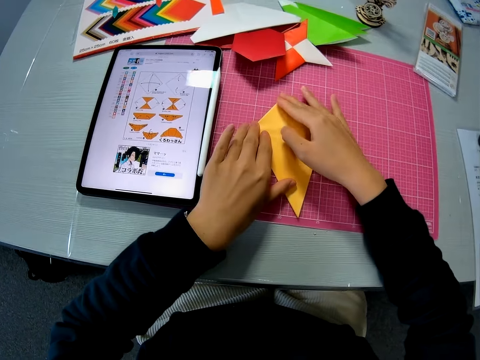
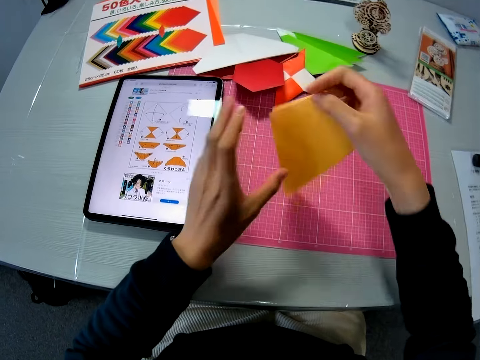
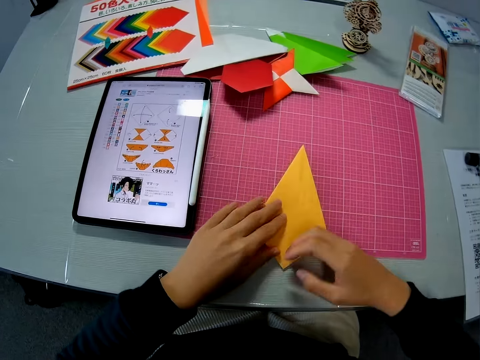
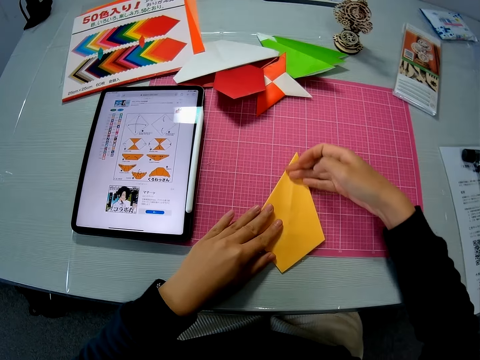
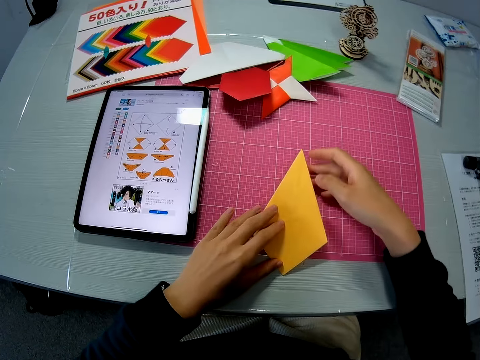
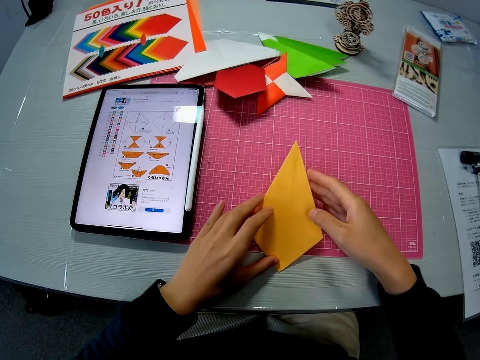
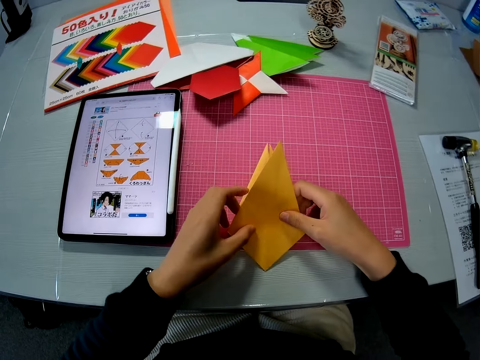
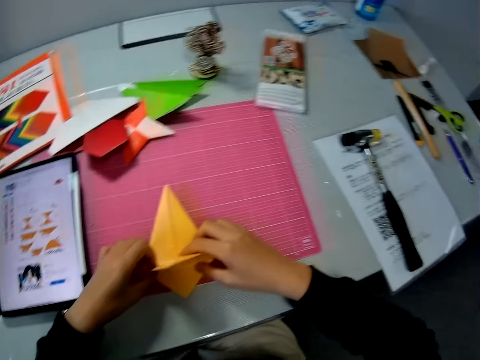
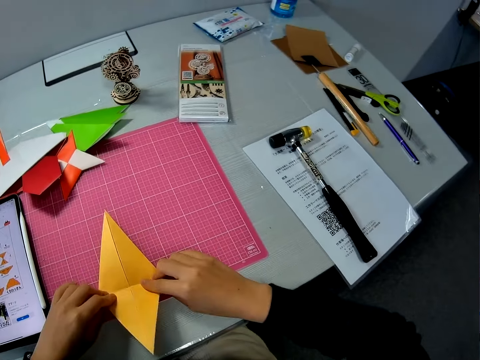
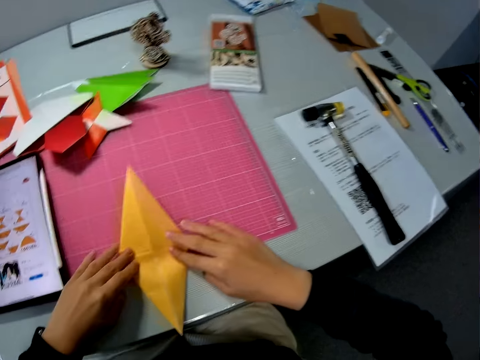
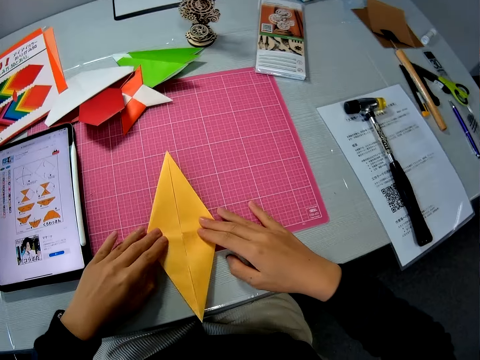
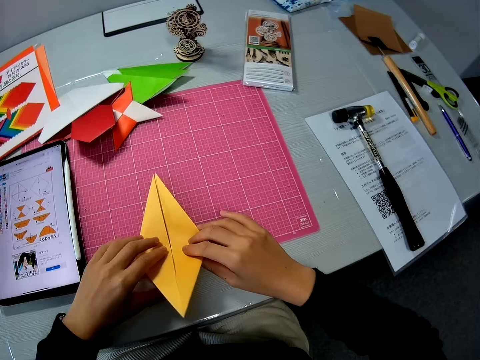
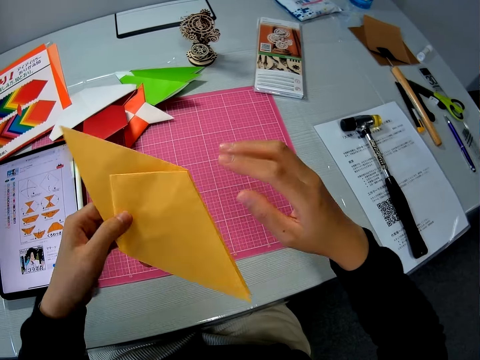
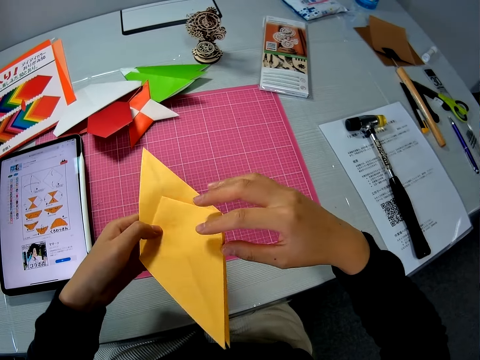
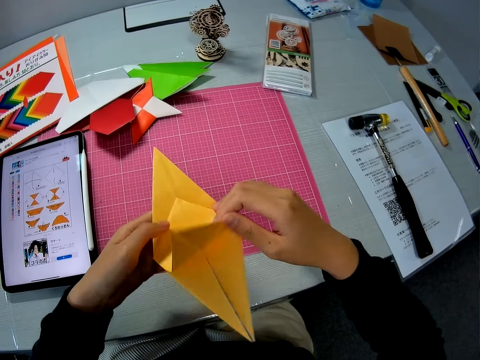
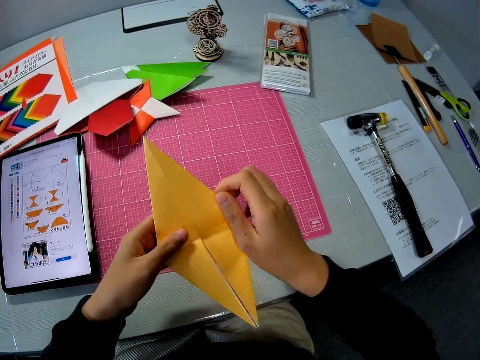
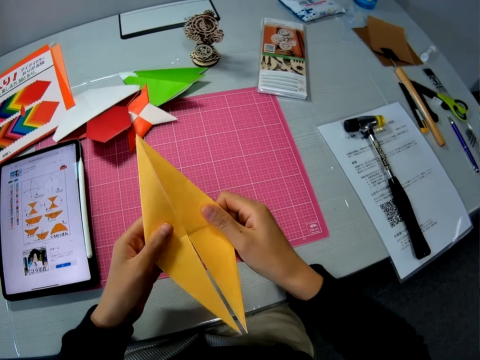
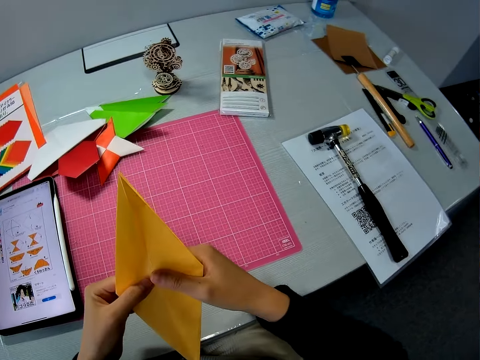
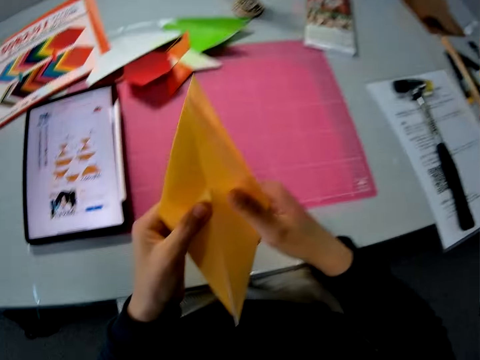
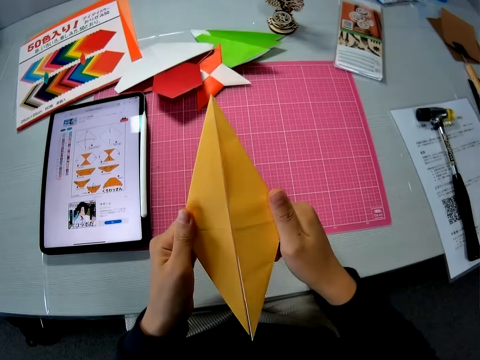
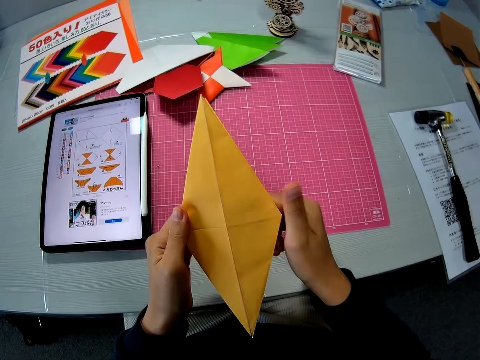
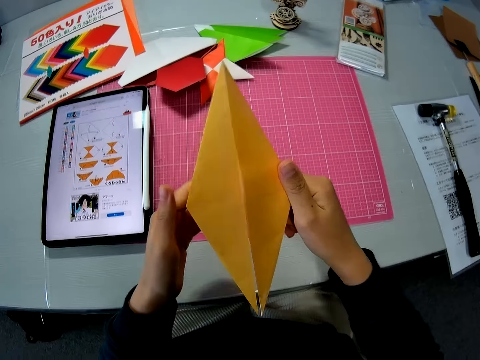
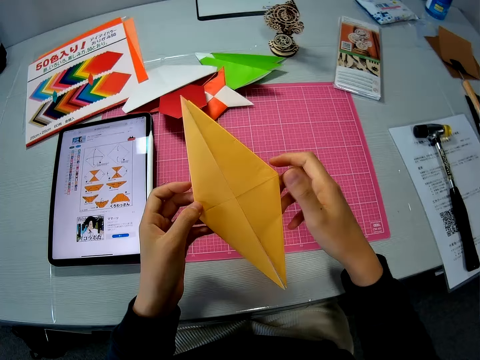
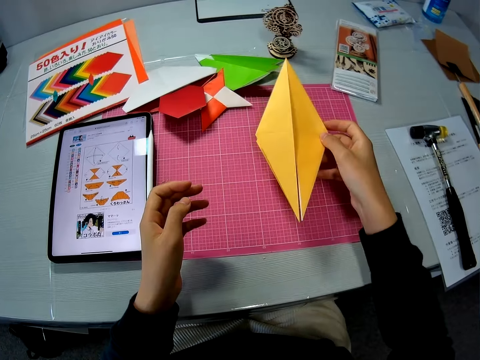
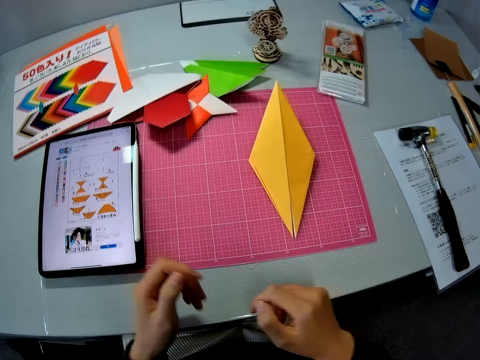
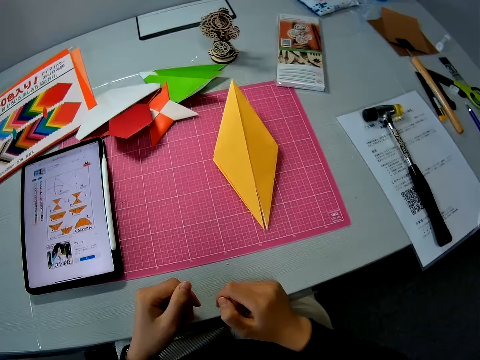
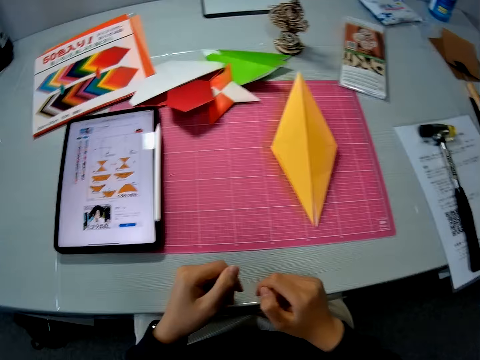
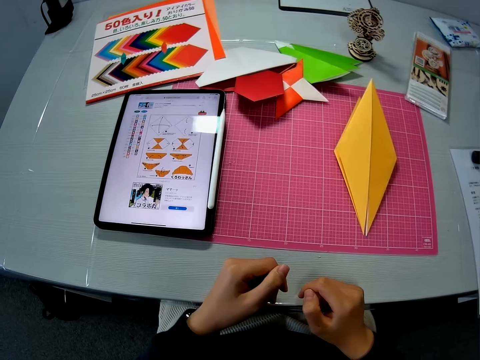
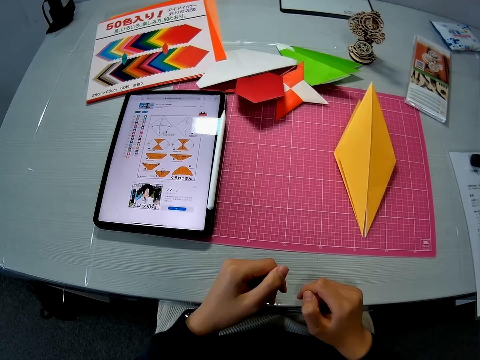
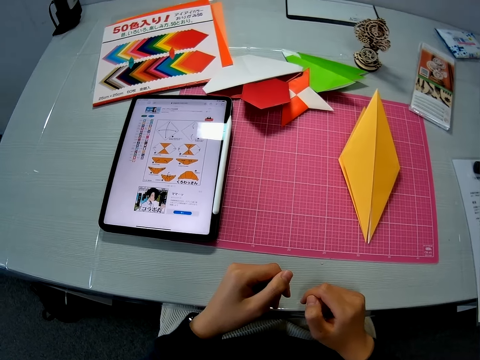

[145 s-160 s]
The camera wearer turns the paper. They pick up the paper on the table with their right hand and drop the paper on the table. They fold the paper on the table. They turn the paper. They pick up the paper on the table with their left hand. They fold the paper. They press the paper above the table with their hands. They put the paper on the table.

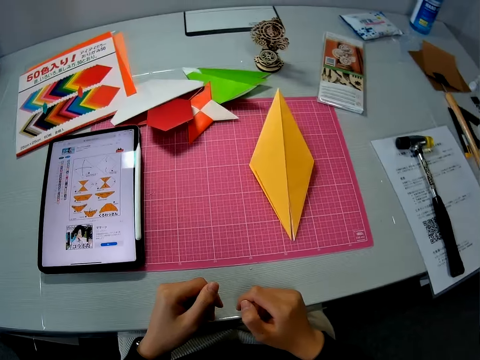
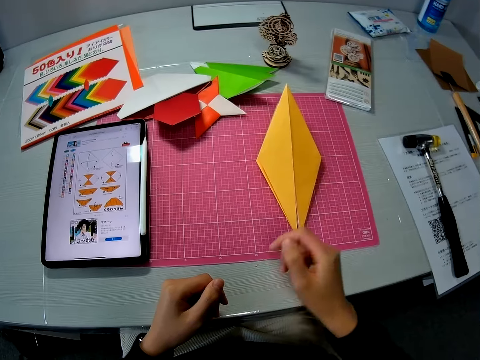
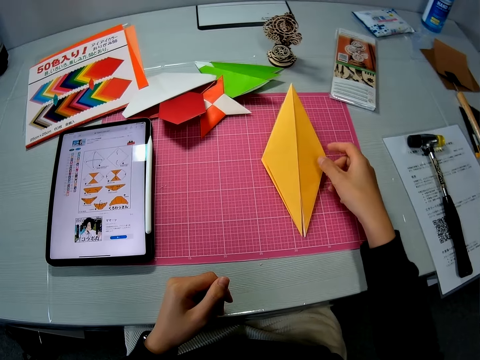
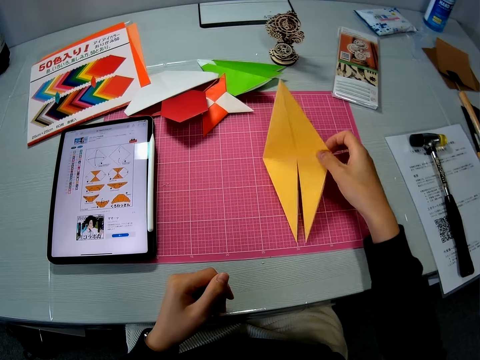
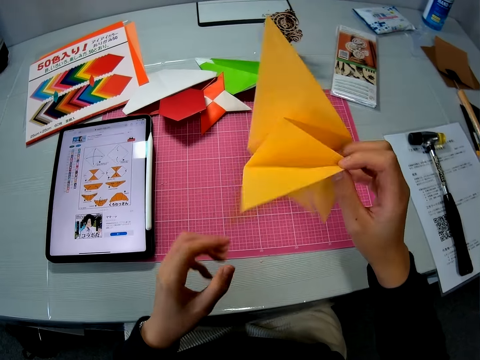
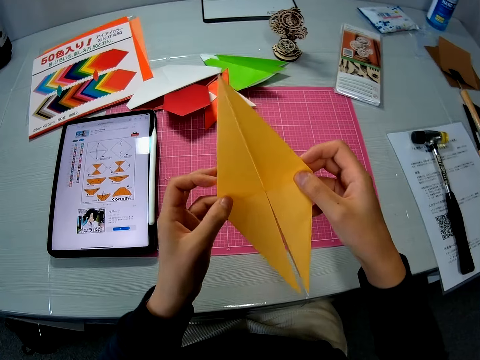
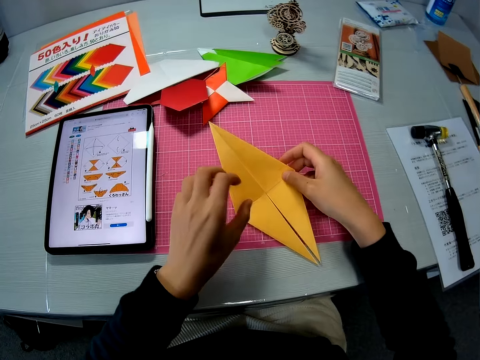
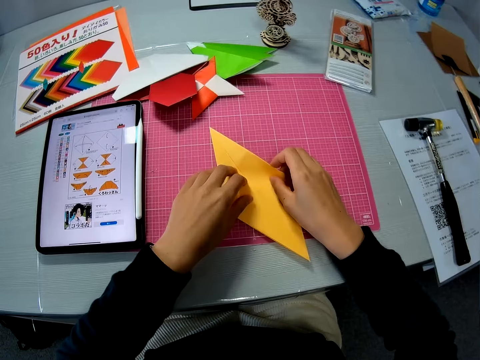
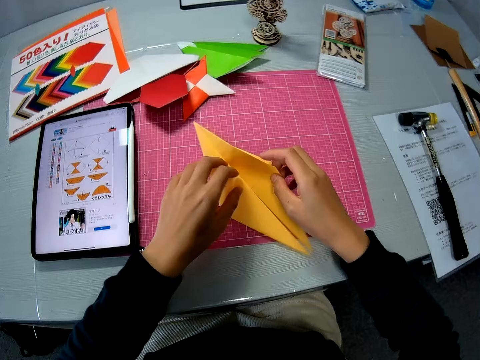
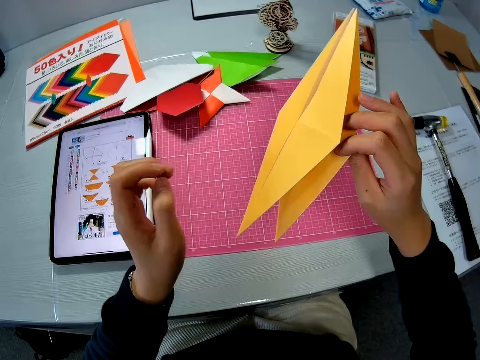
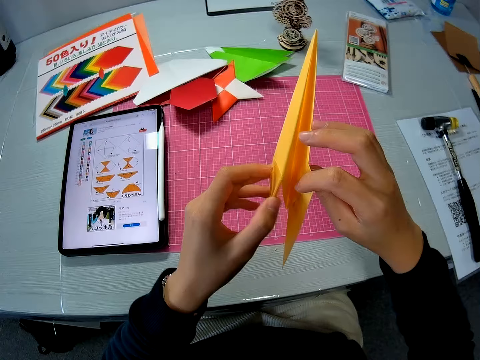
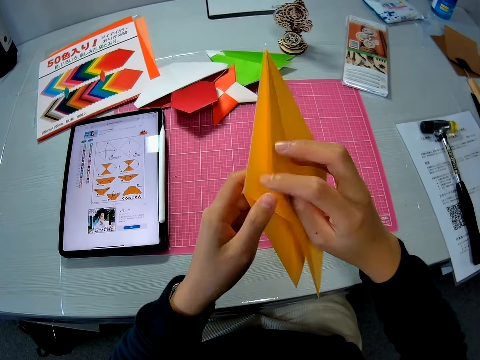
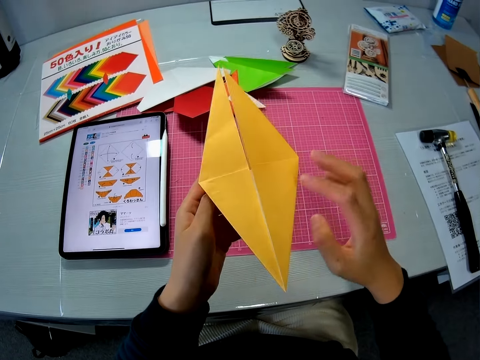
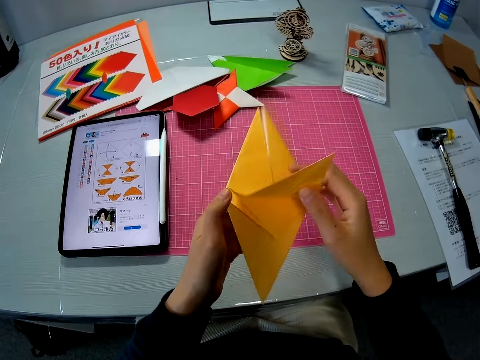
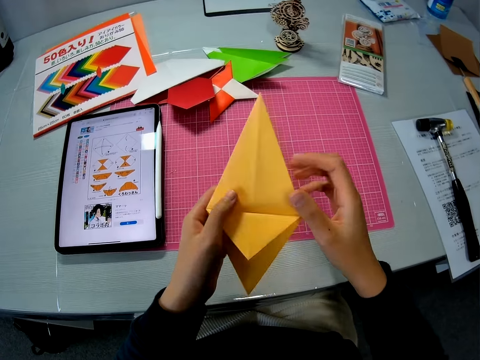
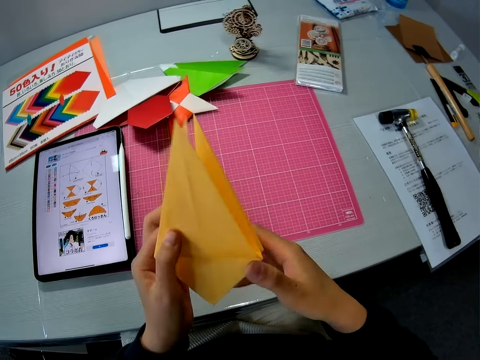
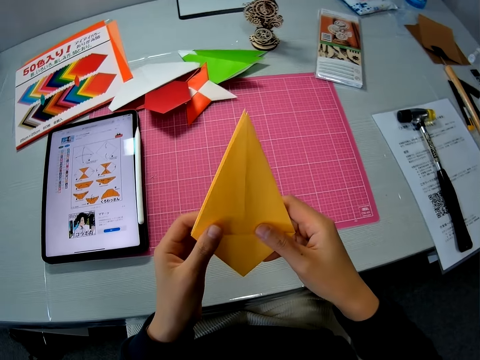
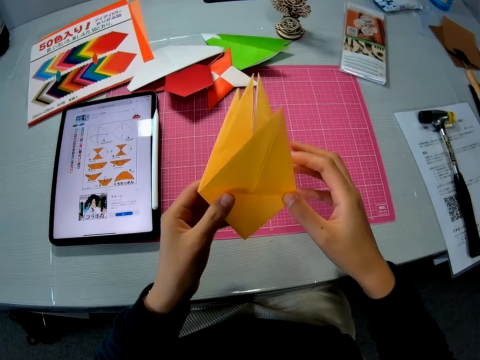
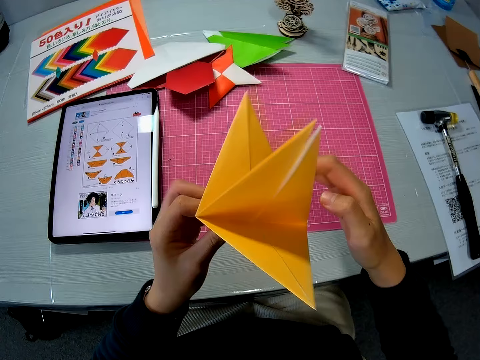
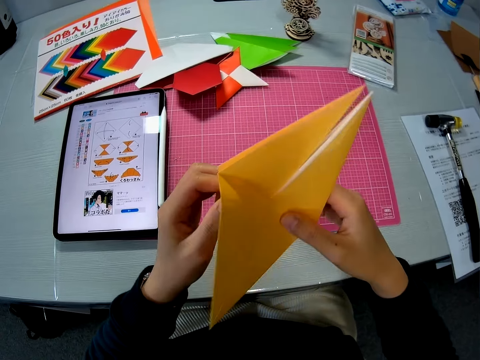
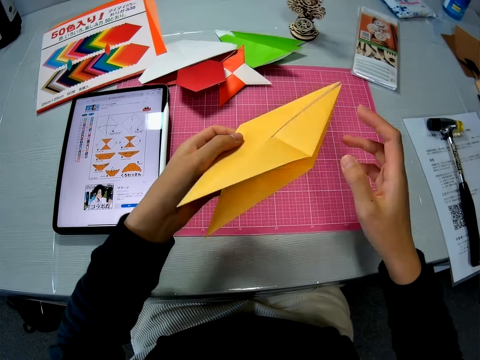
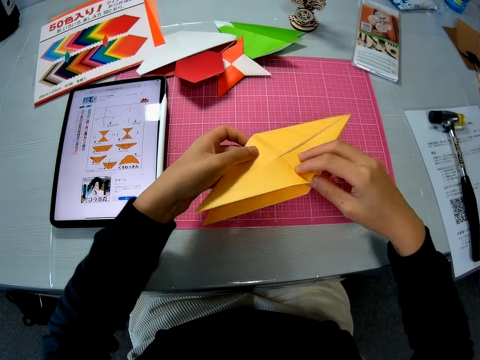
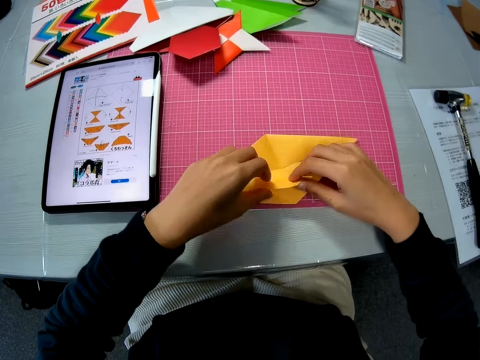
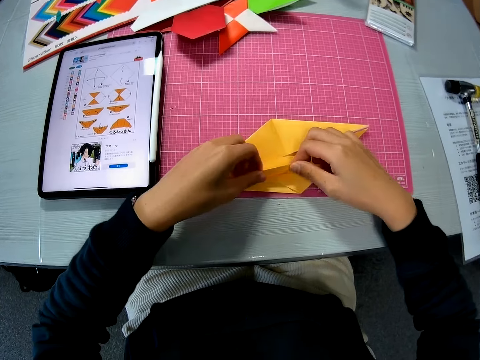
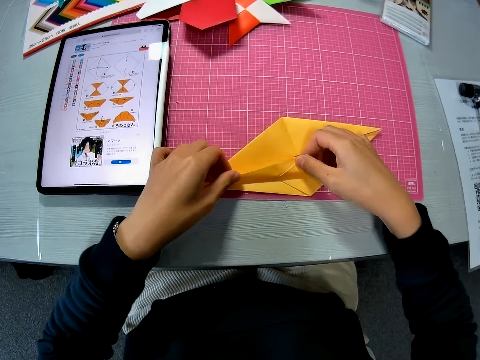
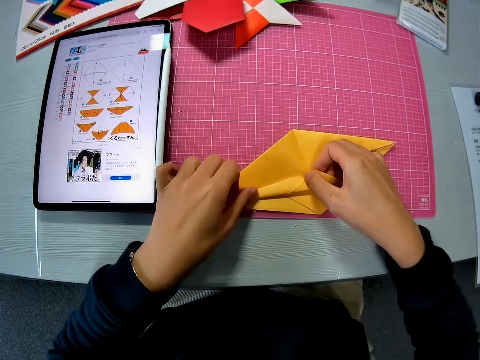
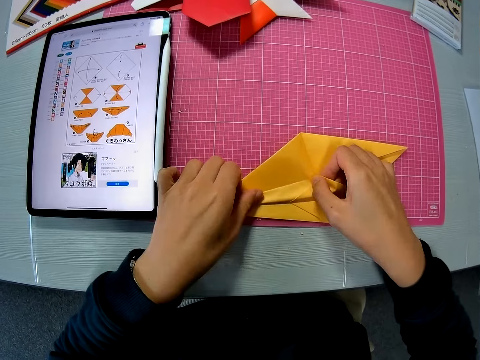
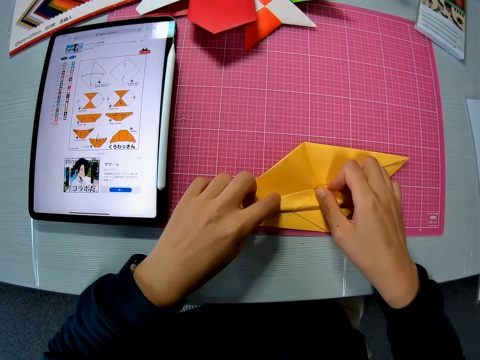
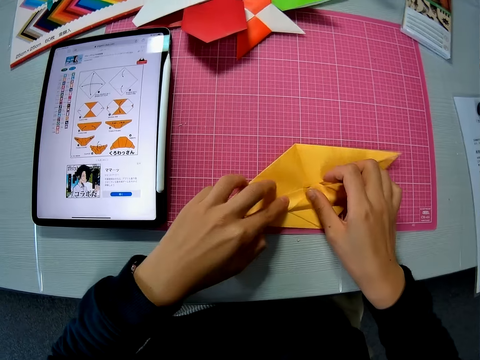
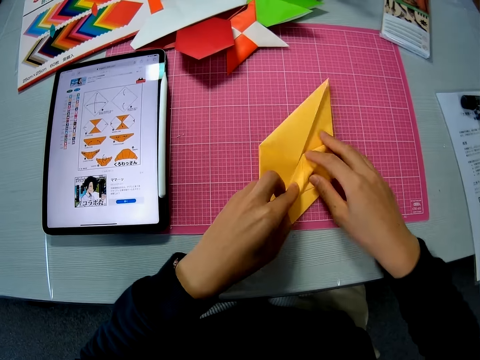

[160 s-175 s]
The camera wearer picks up the paper on the table with his right hand. He puts the paper on the table. He turns the paper. He folds the paper. He puts the paper on the table. He folds the paper on the table.
